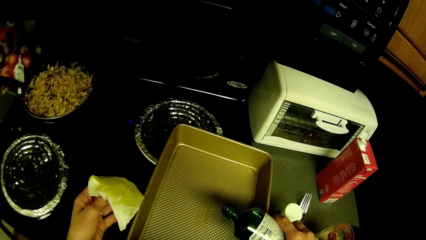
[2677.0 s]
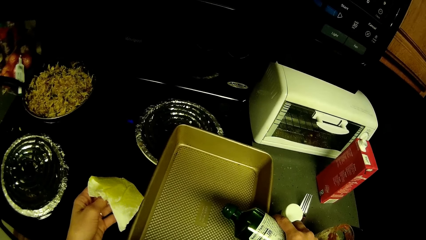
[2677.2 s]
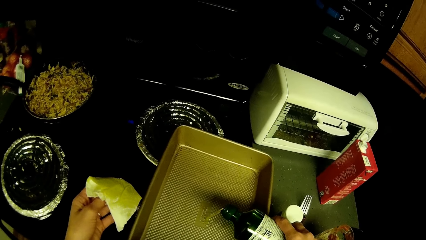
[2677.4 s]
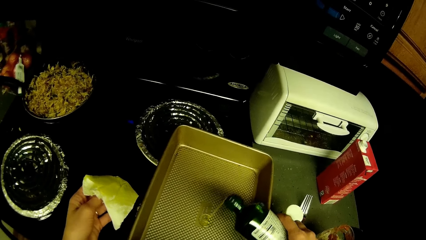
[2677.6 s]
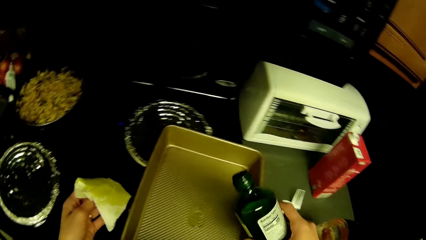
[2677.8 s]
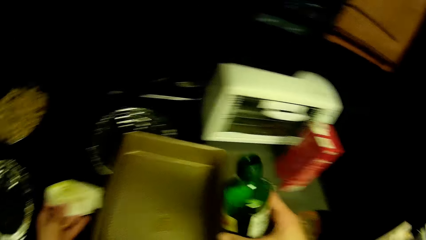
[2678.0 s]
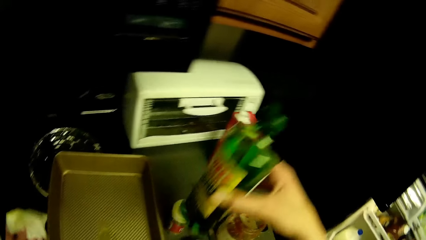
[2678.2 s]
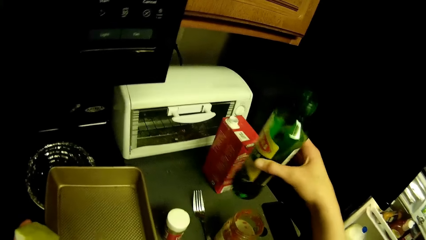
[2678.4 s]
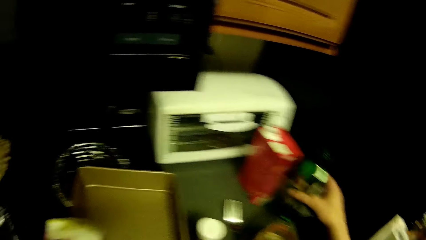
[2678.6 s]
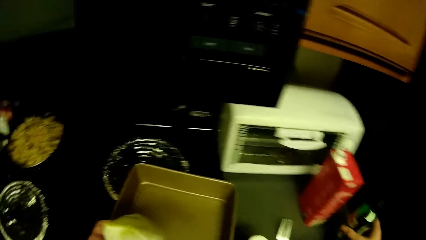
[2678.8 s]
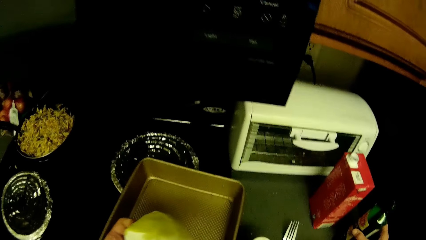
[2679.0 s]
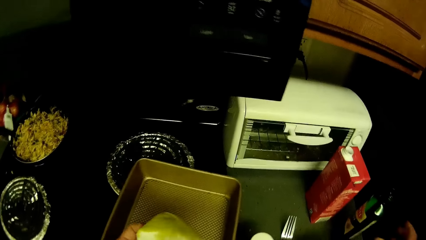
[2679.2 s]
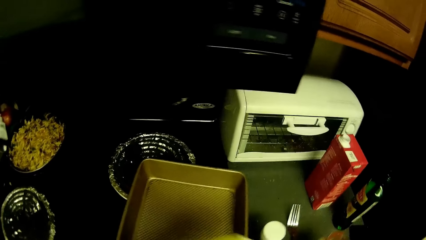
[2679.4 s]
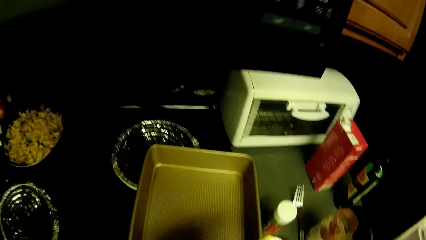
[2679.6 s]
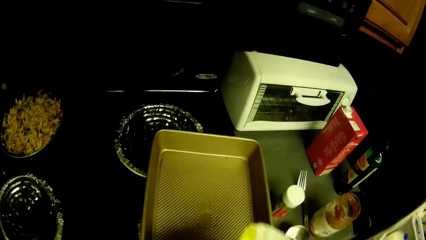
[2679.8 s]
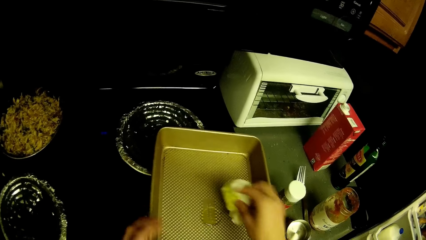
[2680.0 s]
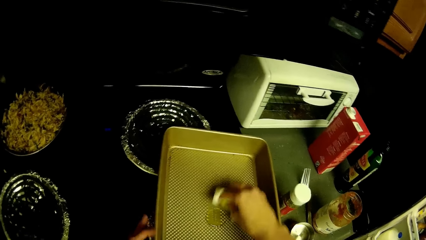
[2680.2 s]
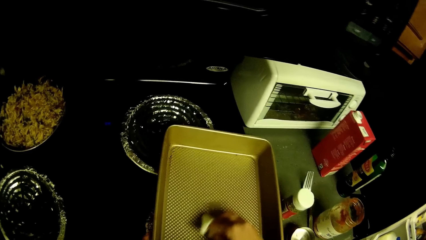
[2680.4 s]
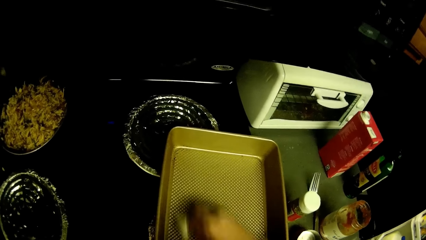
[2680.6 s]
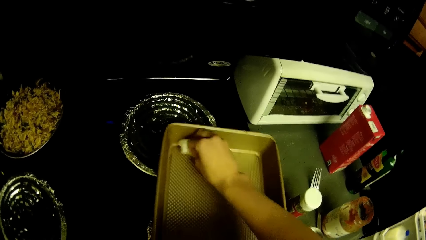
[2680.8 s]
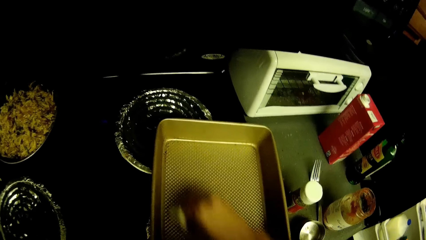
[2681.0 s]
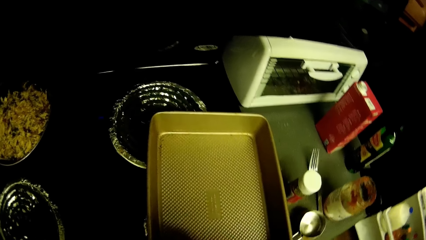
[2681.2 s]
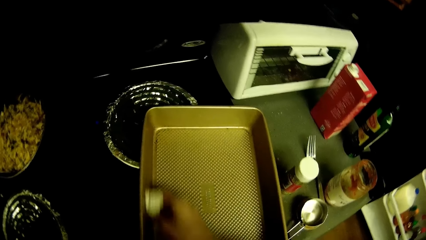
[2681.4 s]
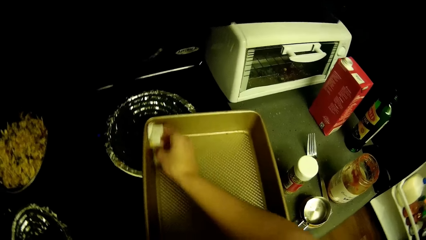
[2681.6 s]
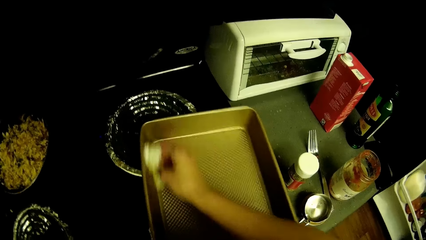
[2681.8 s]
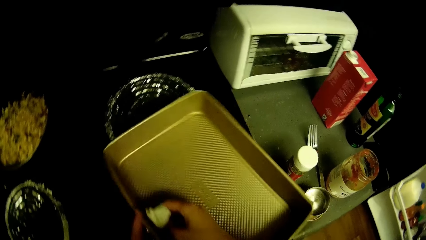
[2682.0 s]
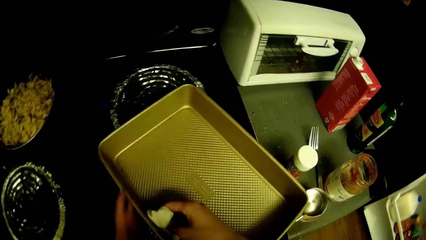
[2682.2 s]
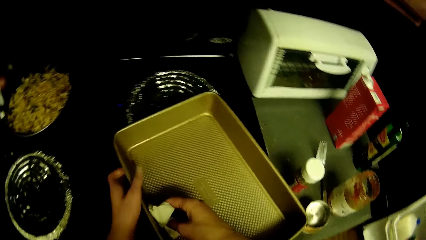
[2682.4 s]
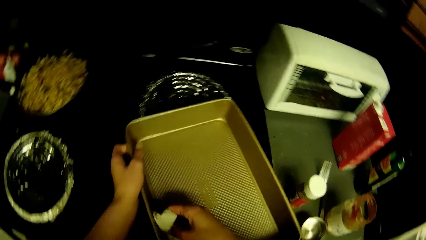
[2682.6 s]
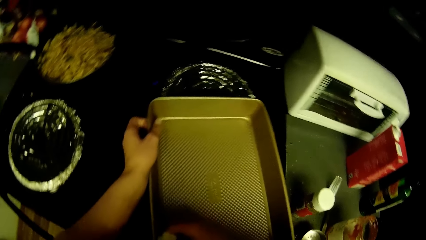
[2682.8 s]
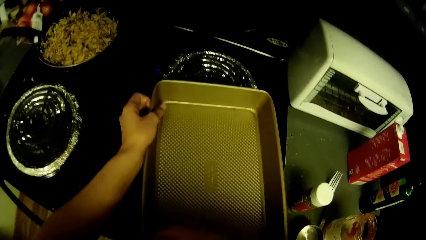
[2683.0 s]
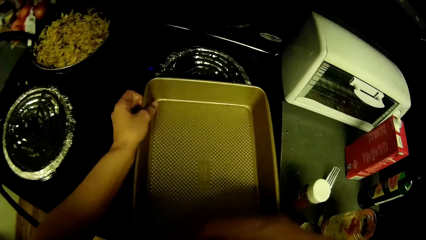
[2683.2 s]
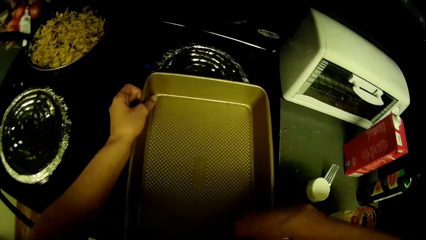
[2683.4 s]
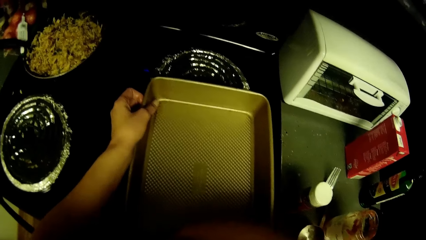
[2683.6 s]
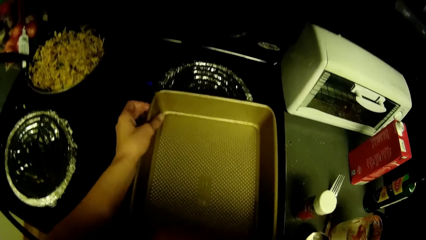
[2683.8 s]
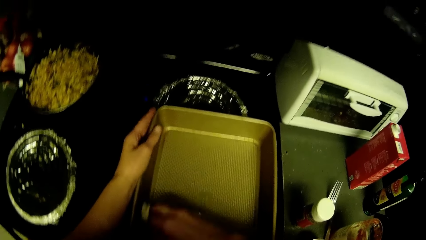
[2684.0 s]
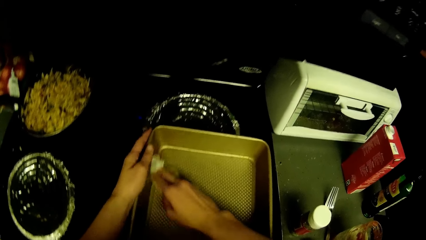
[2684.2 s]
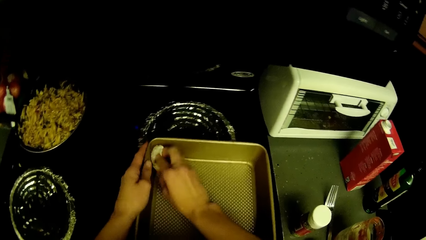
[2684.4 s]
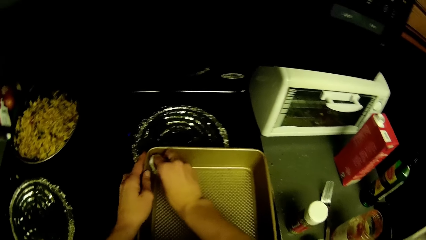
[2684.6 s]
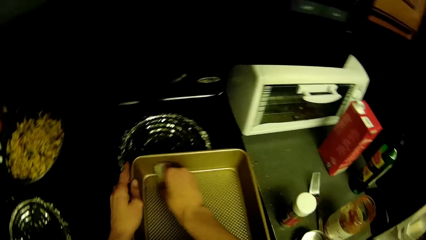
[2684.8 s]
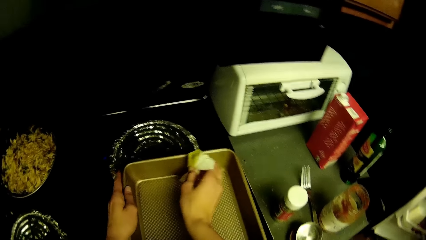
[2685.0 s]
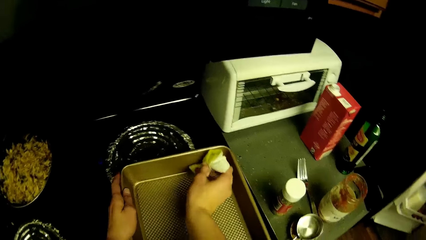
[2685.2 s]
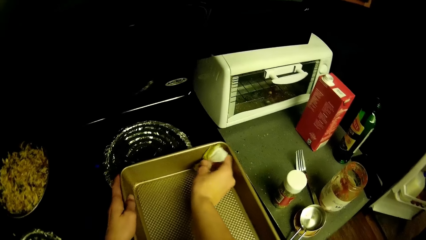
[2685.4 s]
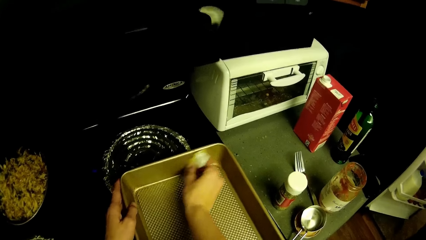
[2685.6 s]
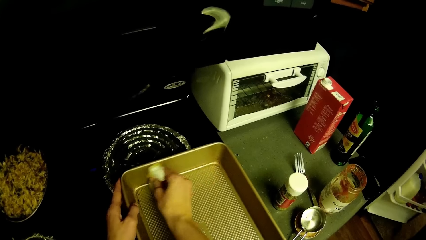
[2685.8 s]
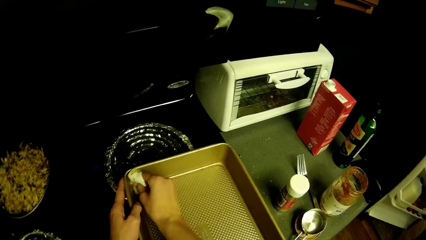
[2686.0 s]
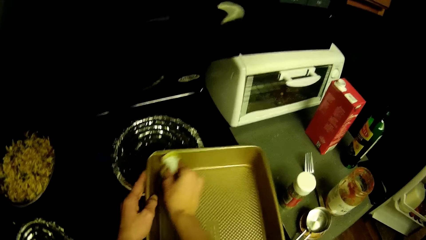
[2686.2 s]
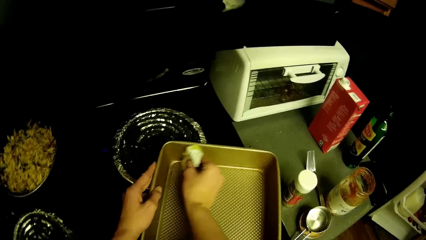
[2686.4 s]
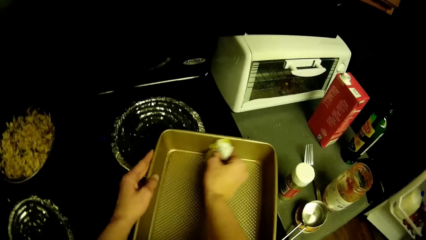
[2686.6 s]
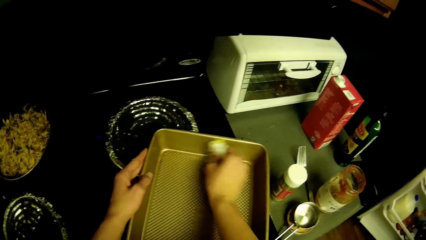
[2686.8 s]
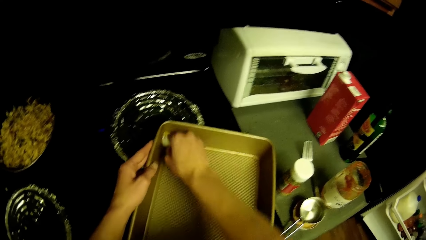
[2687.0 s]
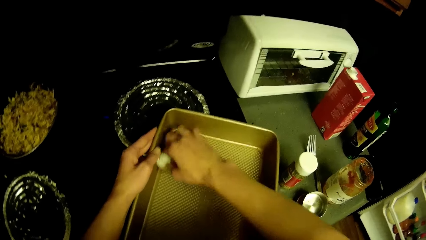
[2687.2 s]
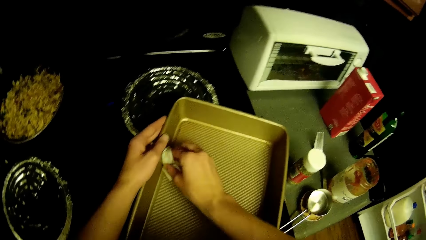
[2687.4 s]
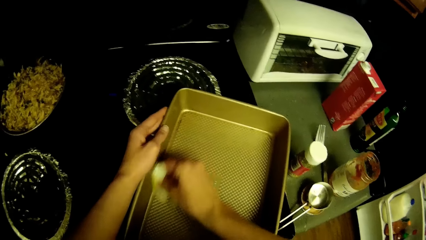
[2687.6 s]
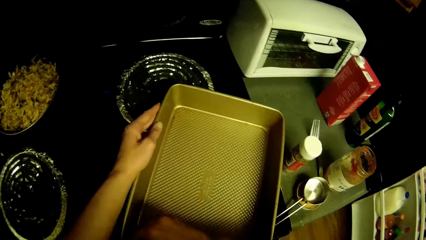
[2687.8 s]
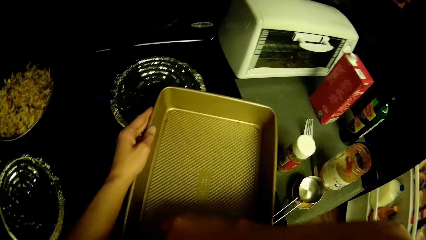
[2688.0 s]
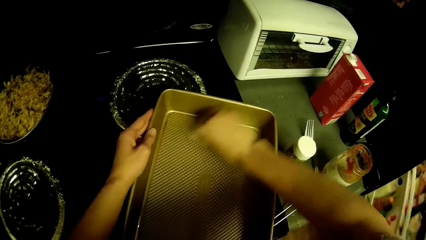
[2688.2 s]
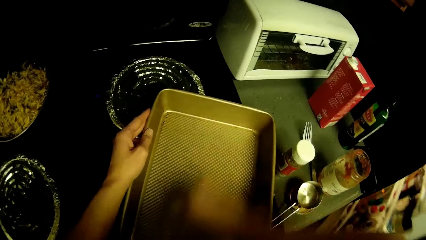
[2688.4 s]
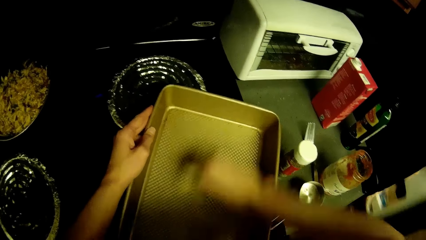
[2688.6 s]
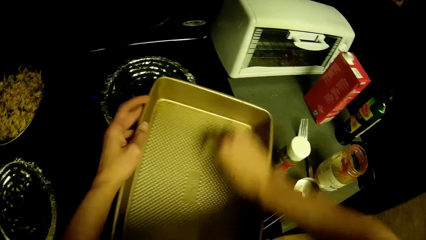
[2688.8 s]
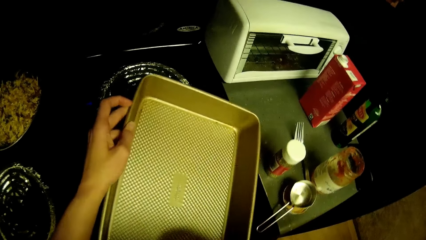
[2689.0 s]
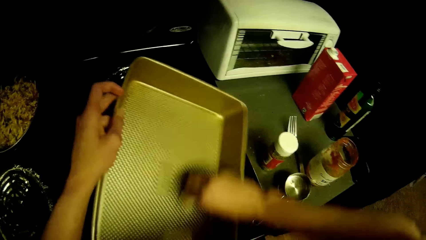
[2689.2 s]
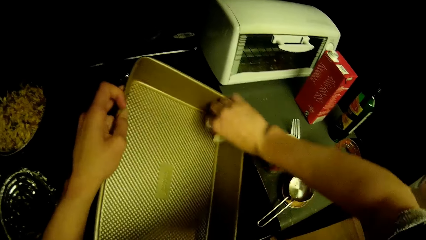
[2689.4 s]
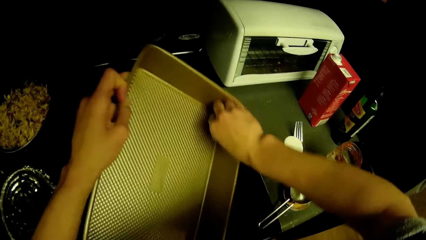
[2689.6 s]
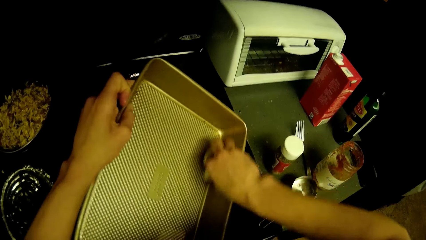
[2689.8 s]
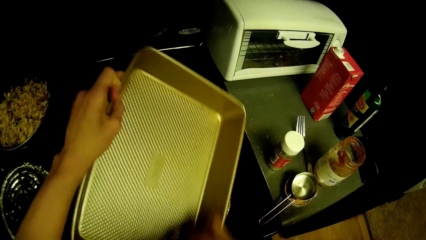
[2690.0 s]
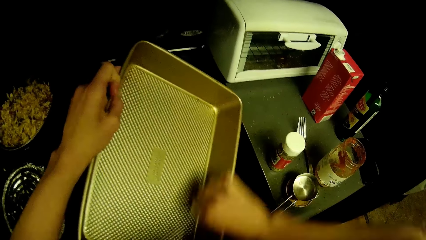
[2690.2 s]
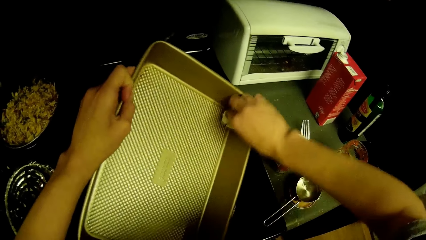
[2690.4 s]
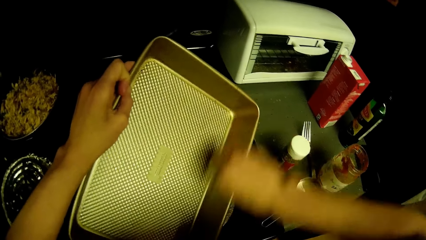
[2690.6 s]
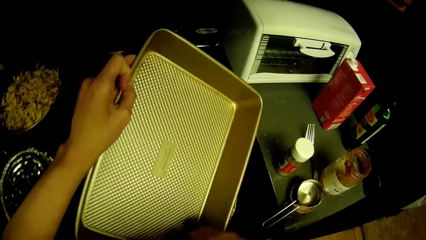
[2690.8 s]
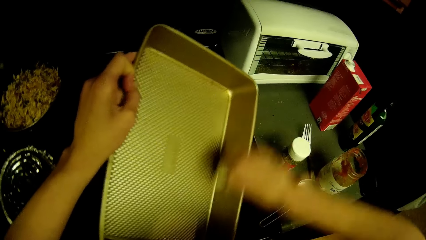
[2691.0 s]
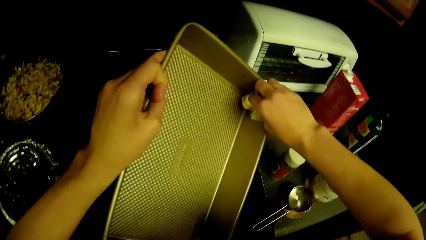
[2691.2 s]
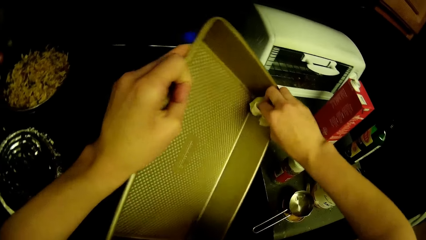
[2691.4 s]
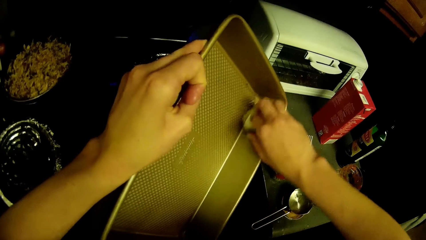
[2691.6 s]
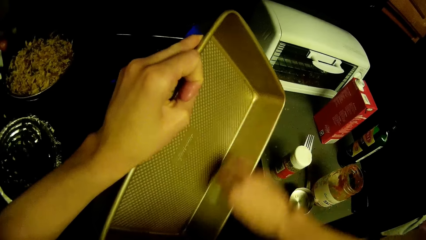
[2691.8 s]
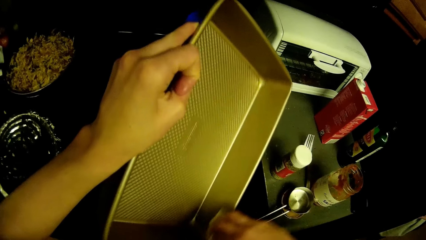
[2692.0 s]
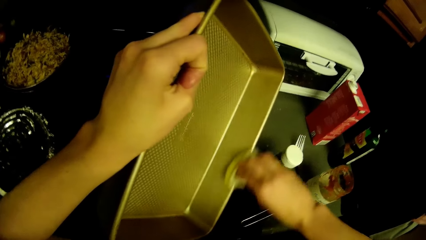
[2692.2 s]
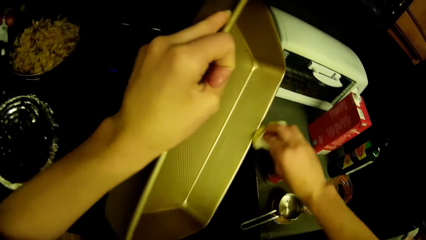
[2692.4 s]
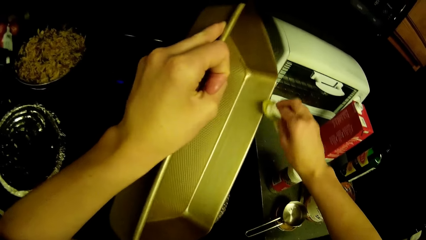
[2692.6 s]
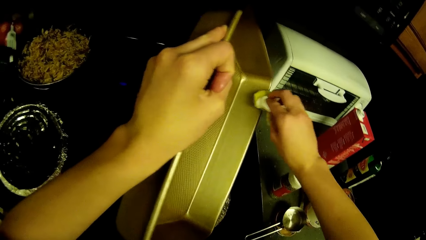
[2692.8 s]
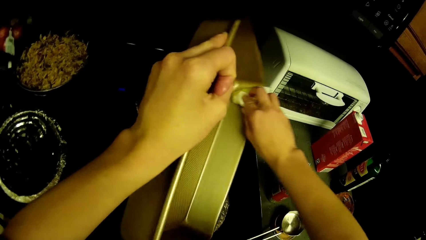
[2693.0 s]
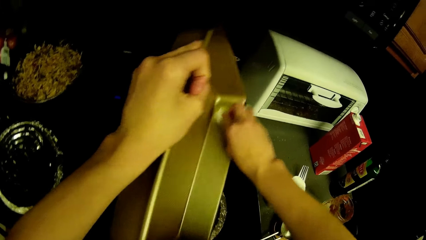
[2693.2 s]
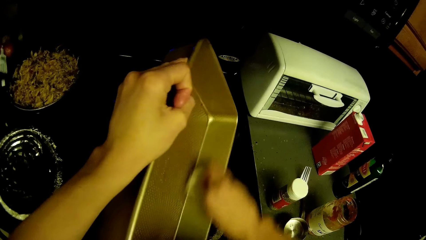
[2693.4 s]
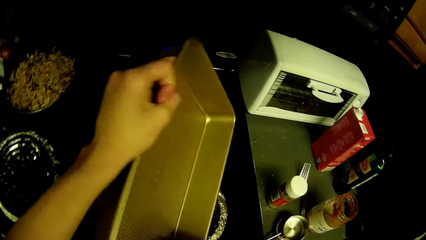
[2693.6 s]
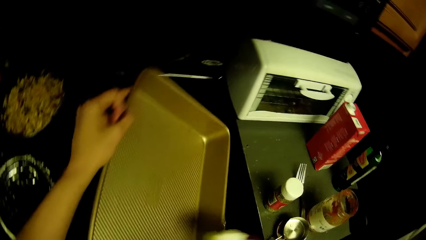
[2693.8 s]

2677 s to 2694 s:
The camera wearer drops the bottle of oil on the kitchen slab. They wipe the tray with a serviette. They spread the oil in the baking pan with the paper towel. A man closes the fridge. The camera wearer cleans the tray with the serviette.
